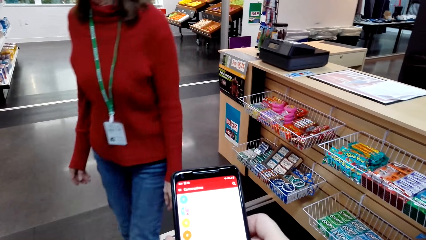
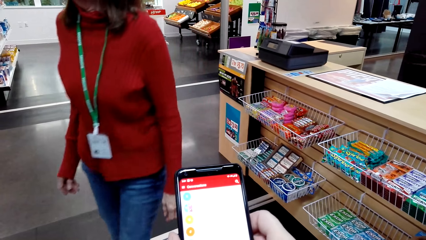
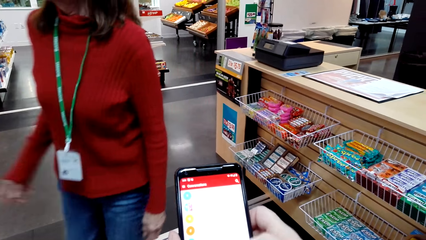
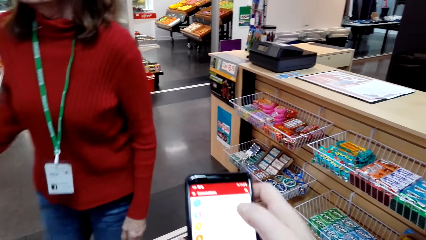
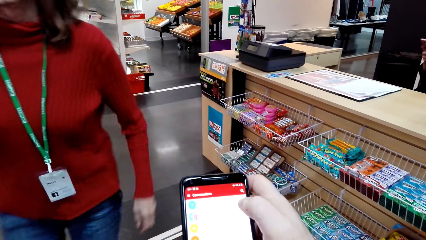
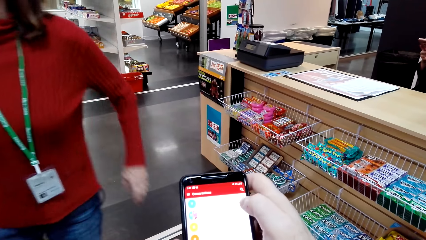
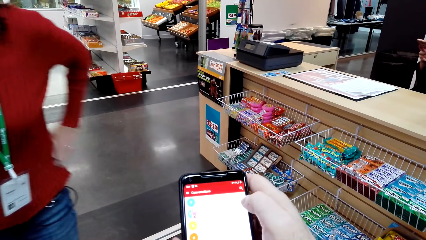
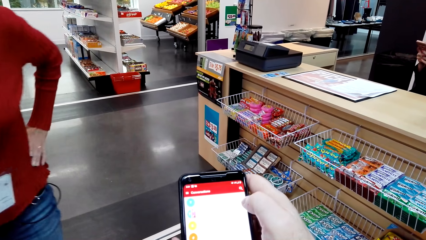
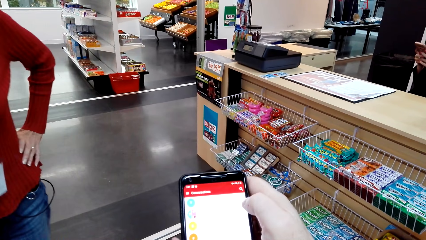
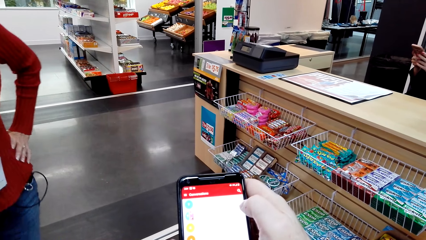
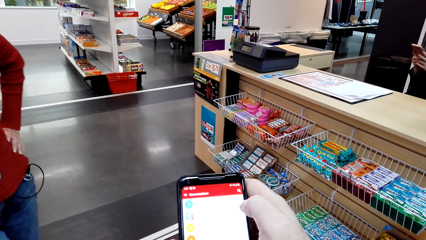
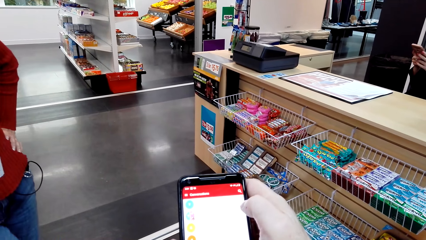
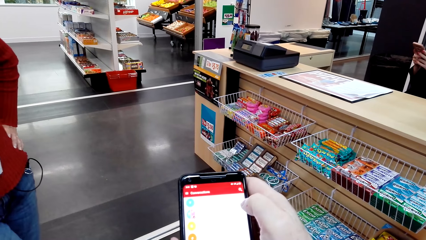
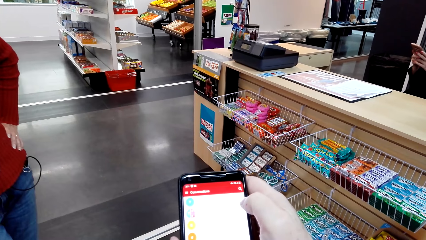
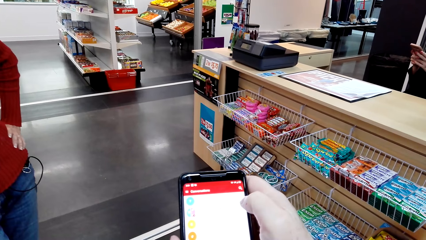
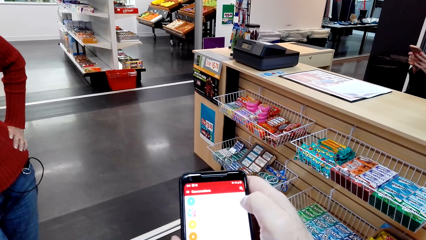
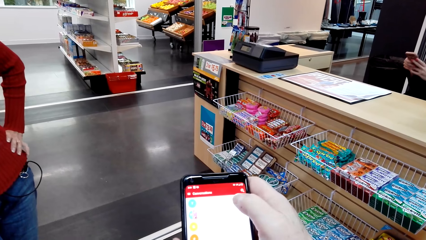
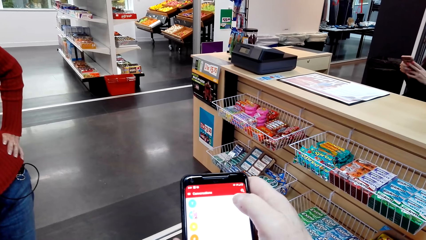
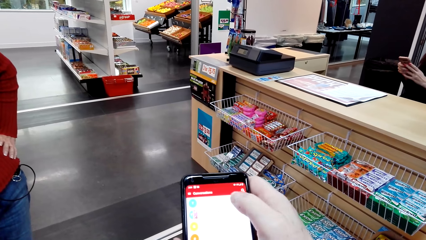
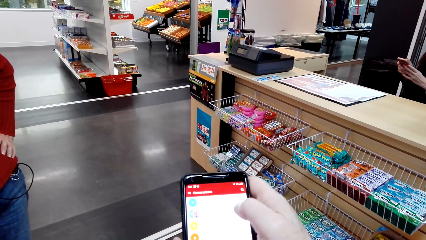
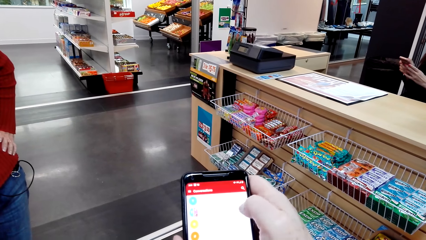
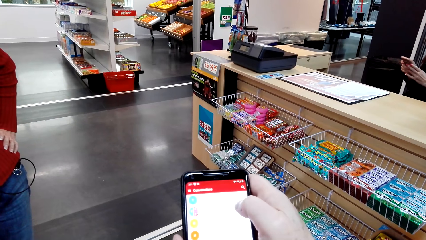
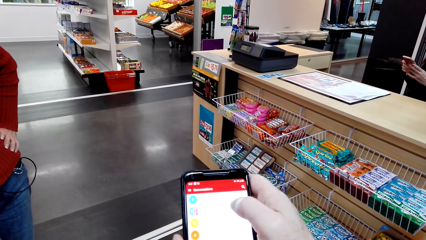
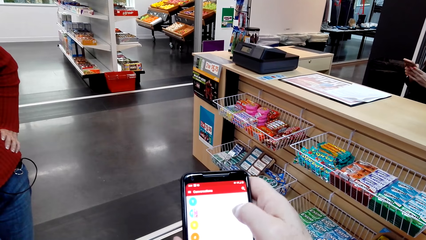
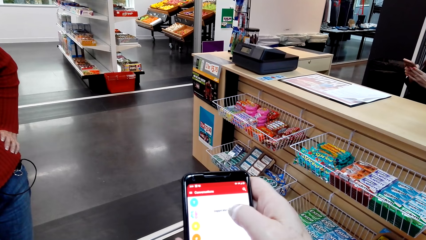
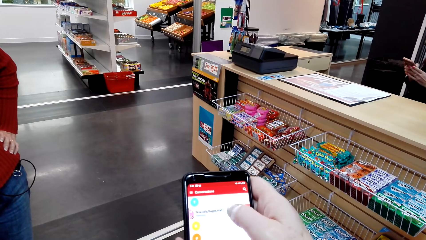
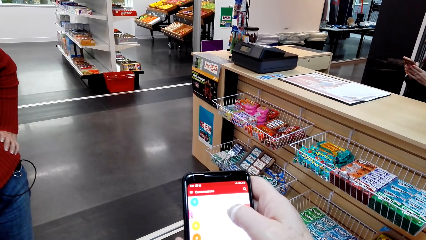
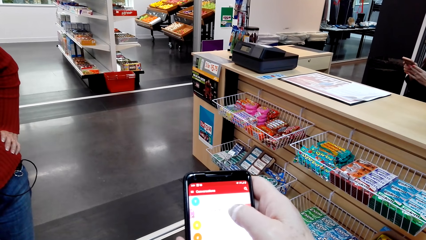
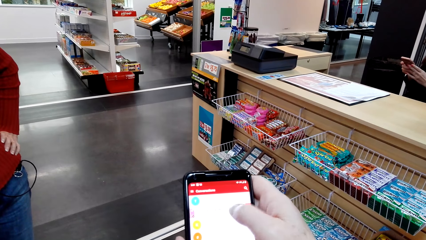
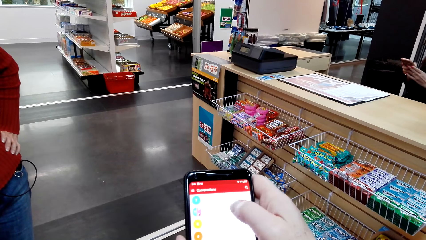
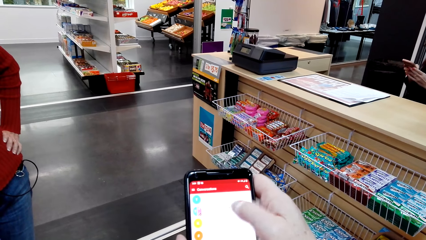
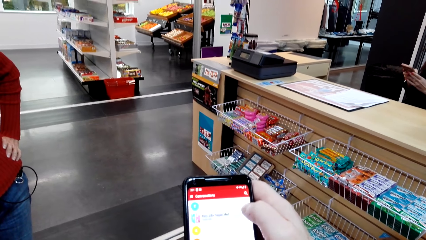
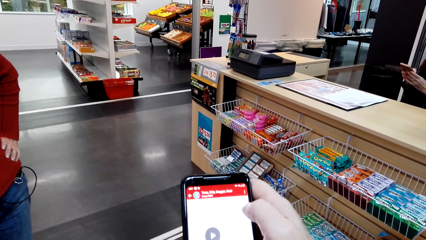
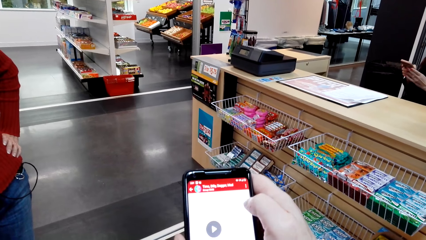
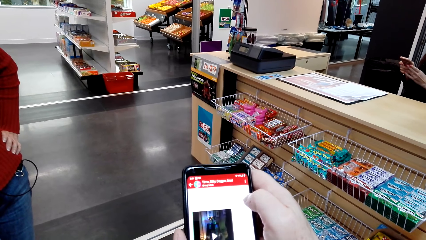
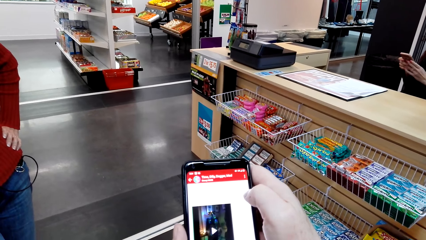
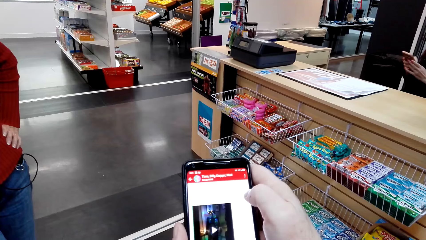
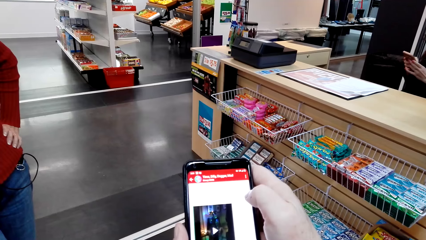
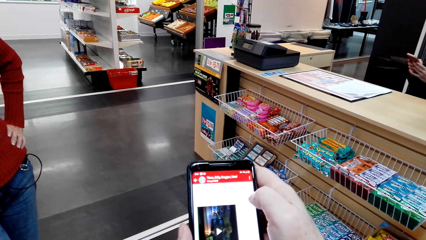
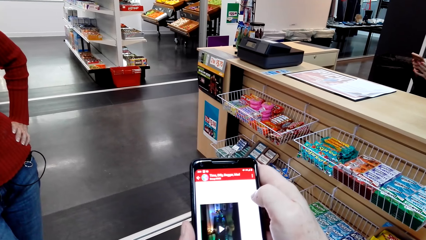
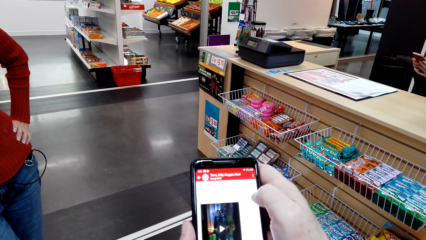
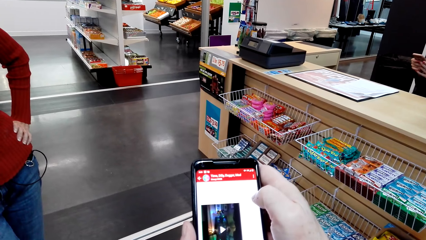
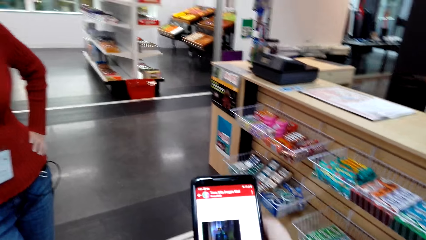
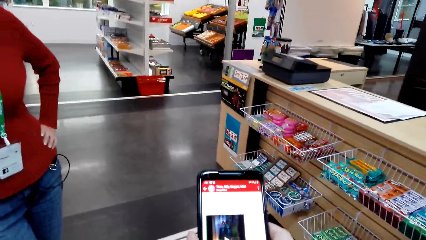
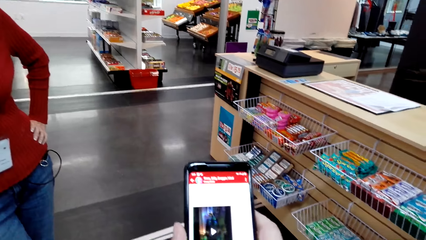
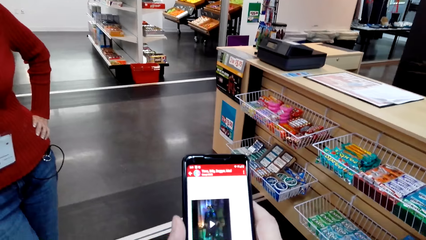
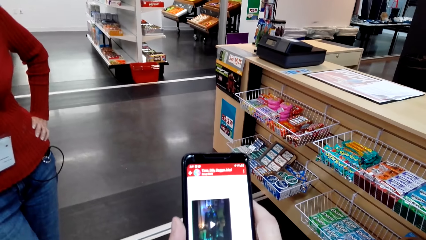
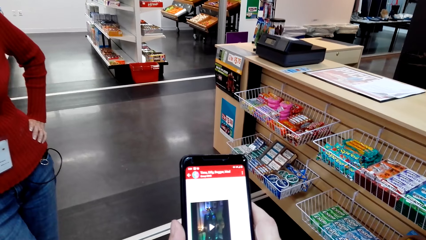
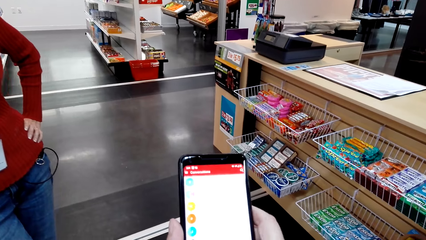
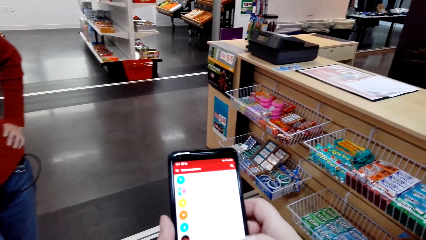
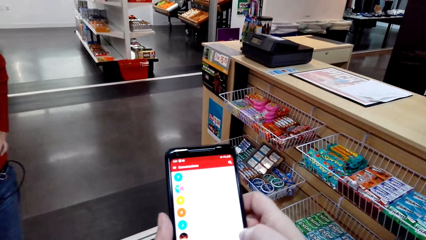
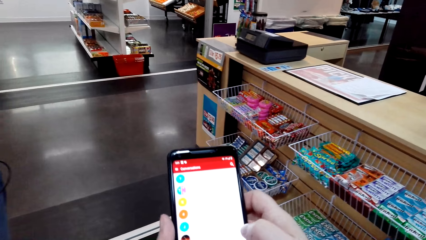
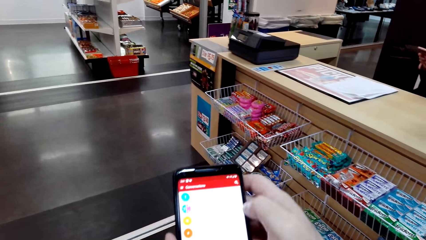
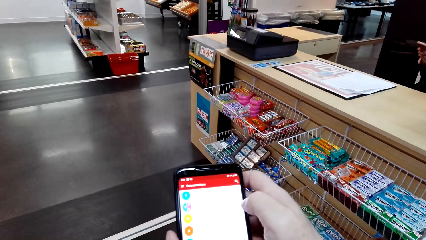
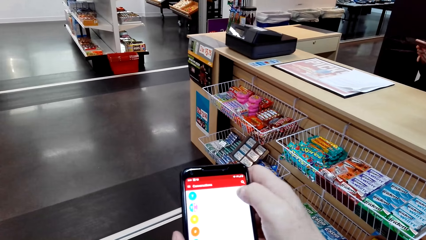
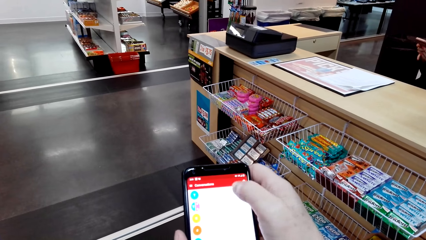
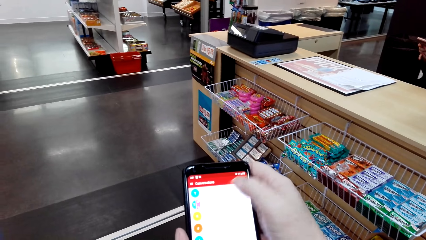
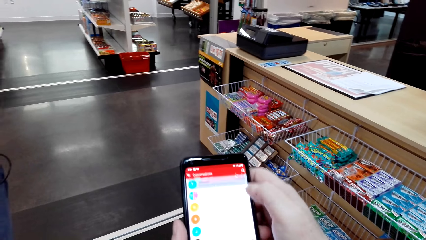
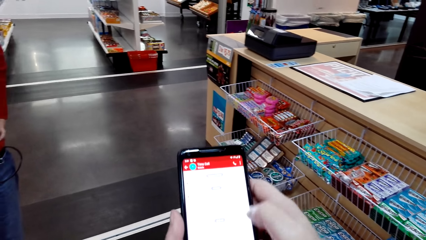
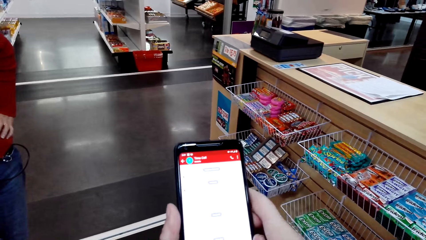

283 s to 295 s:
The camera wearer opens a message in her phone. They open a conversation on her phone.

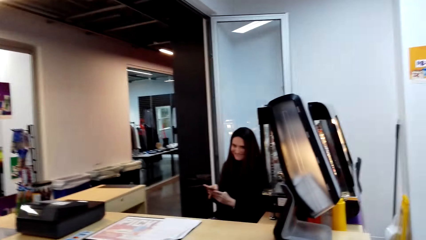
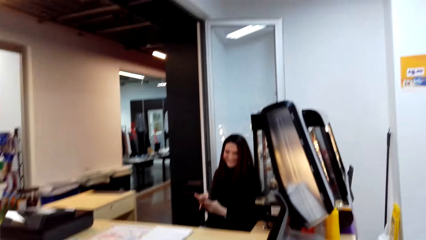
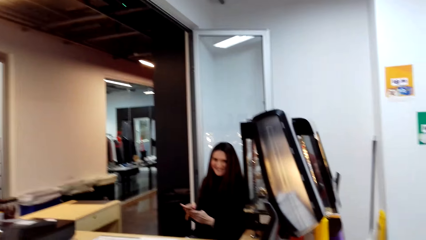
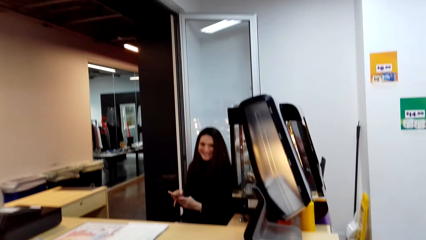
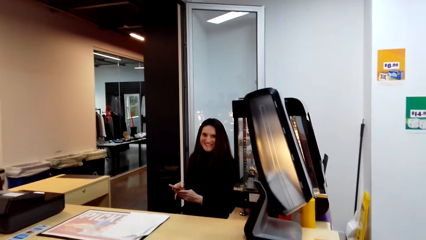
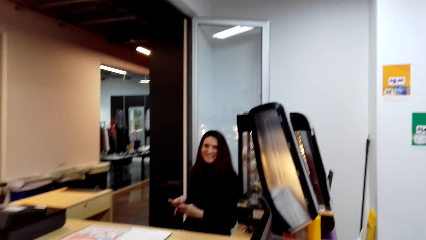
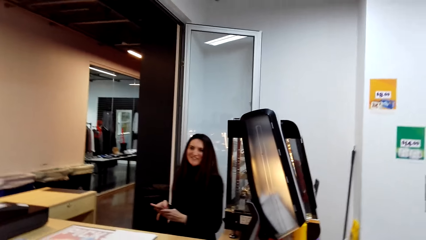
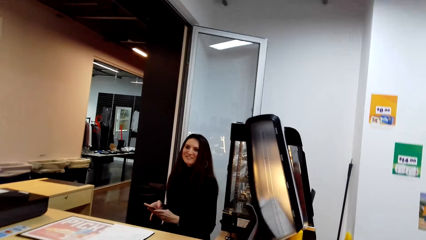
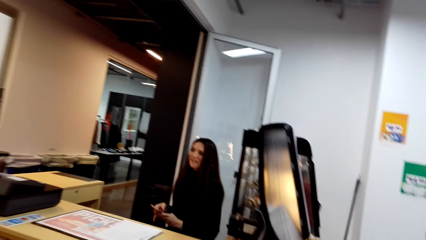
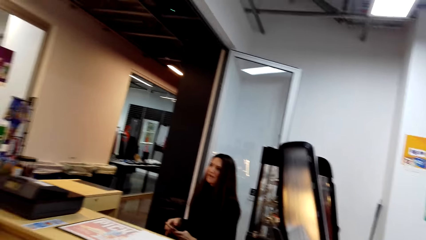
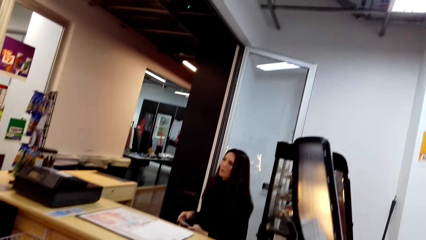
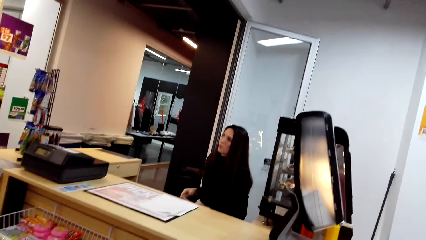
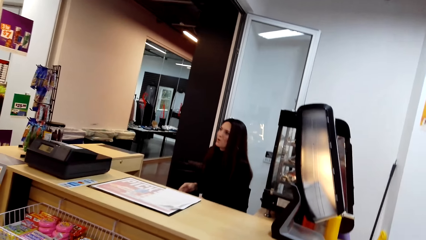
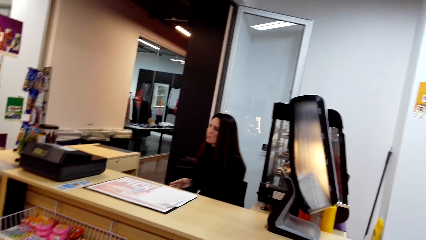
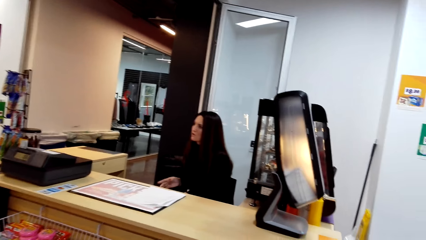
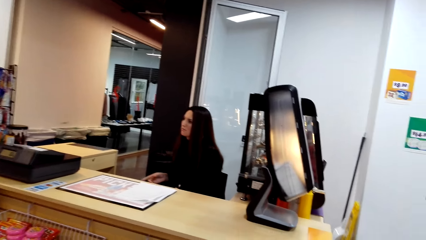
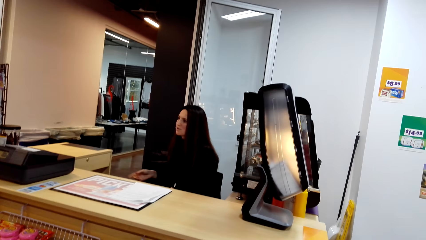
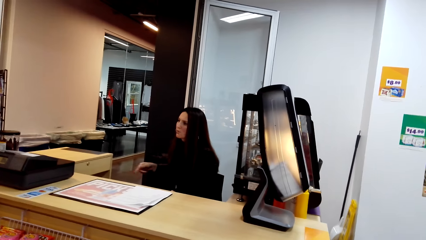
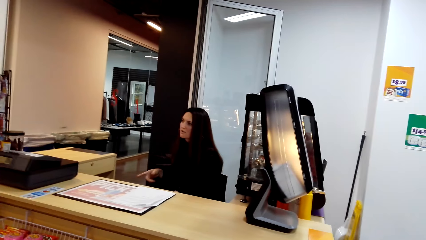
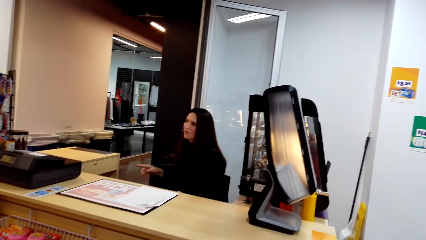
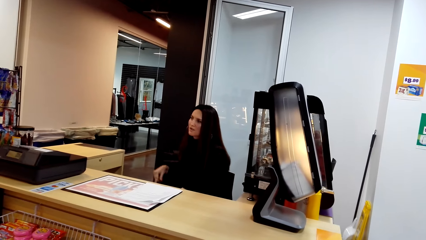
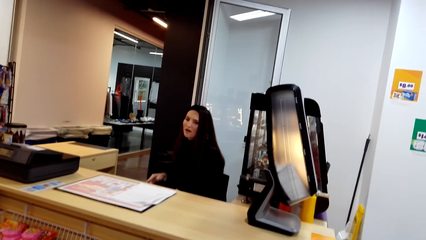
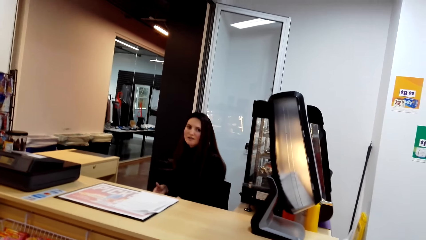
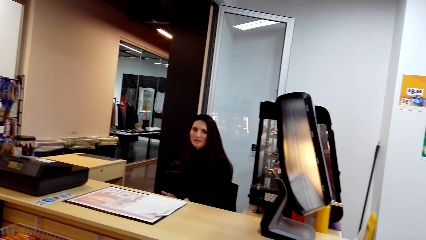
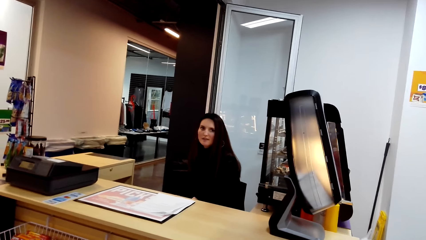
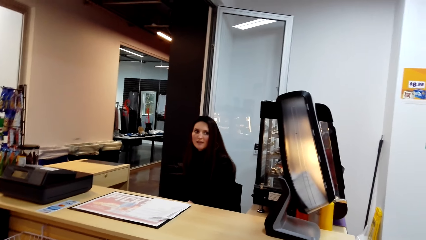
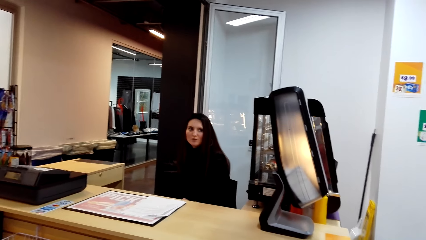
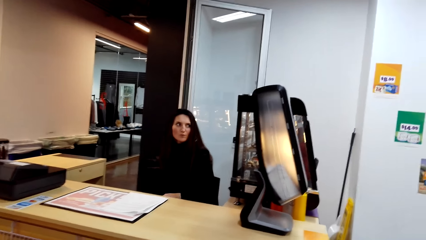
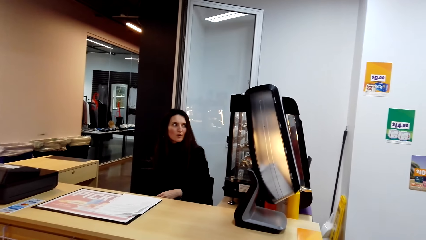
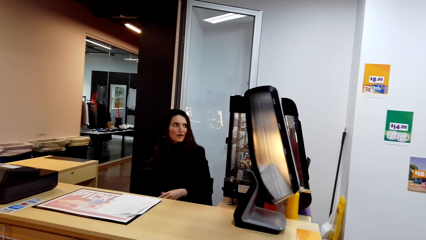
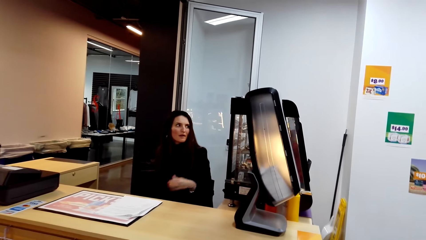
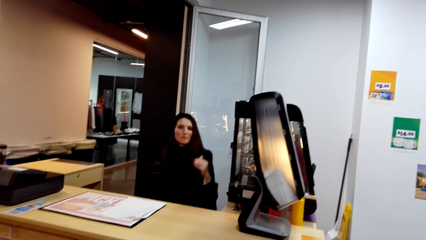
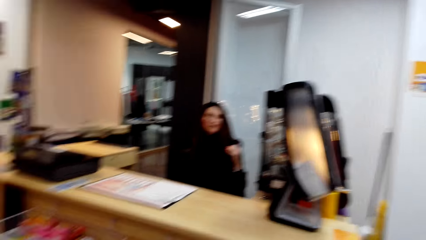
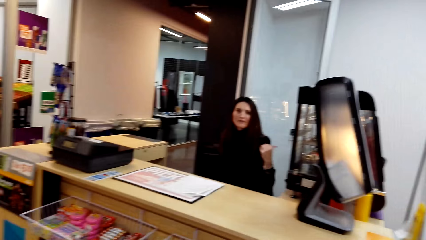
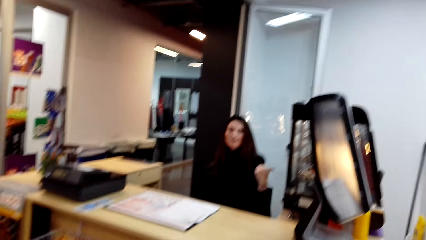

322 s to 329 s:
A woman converses with the camera wearer.
